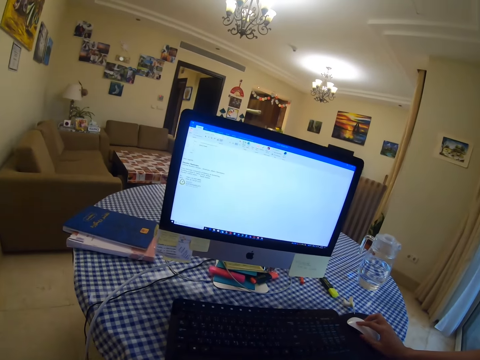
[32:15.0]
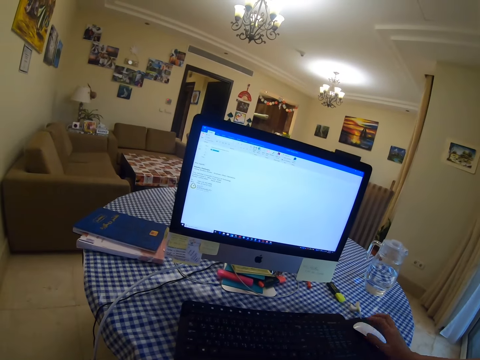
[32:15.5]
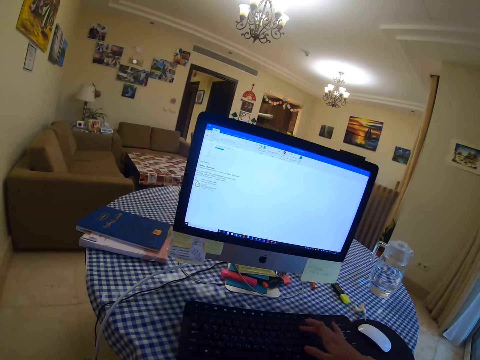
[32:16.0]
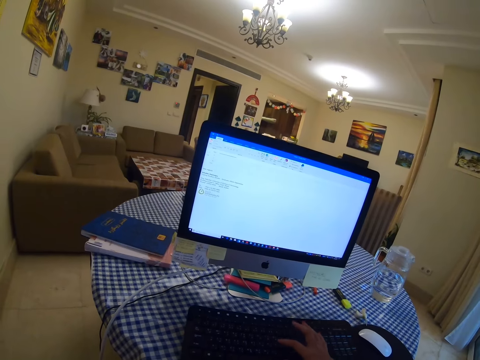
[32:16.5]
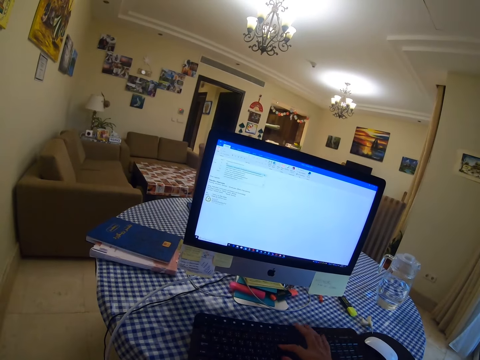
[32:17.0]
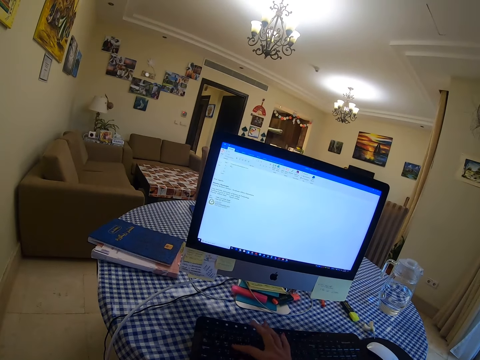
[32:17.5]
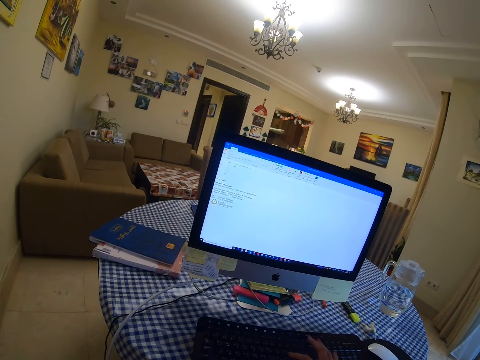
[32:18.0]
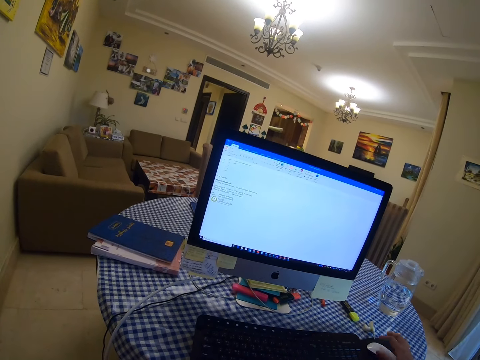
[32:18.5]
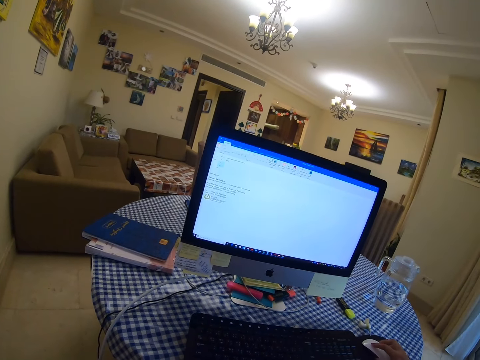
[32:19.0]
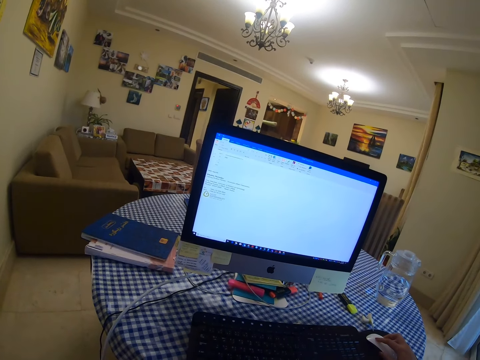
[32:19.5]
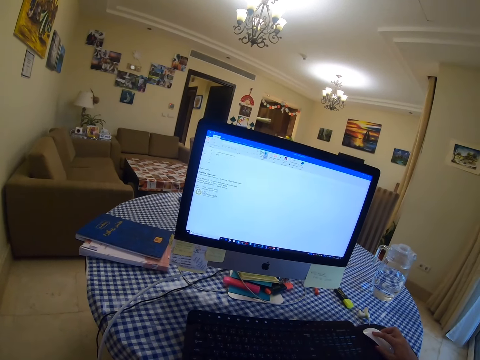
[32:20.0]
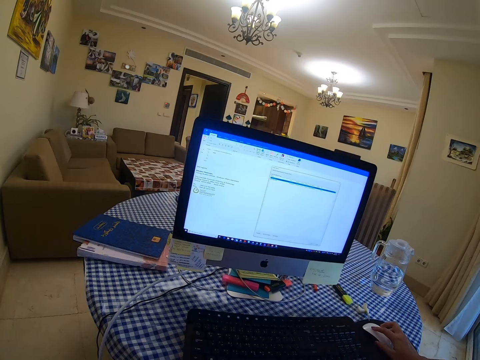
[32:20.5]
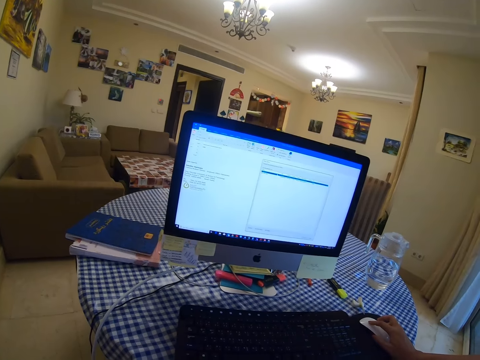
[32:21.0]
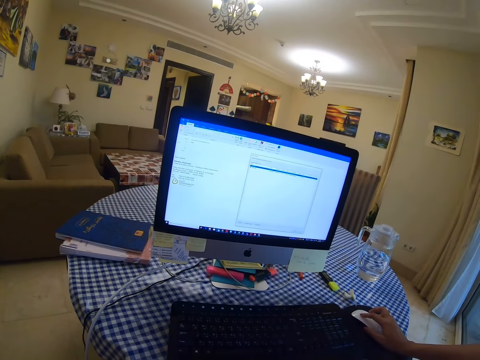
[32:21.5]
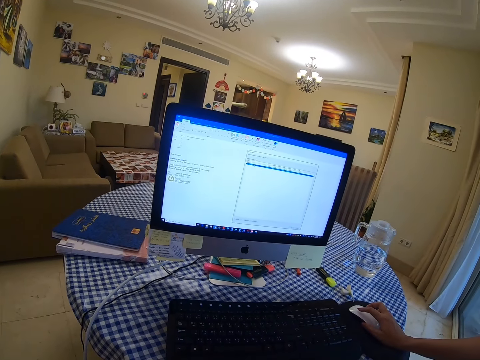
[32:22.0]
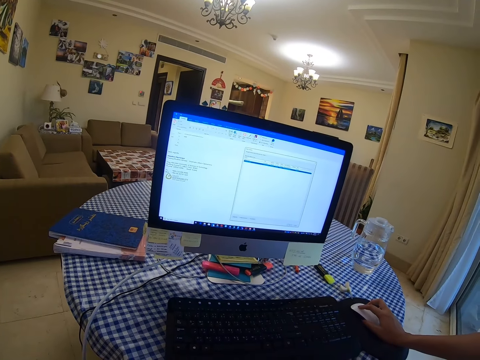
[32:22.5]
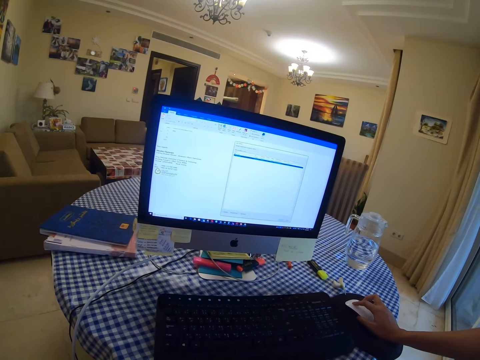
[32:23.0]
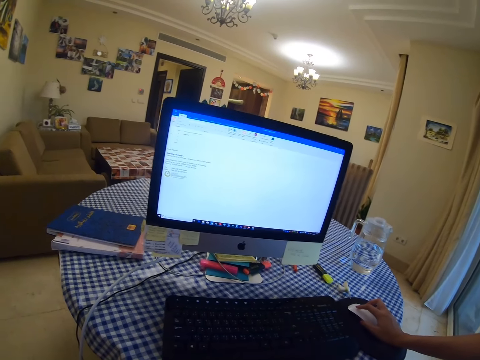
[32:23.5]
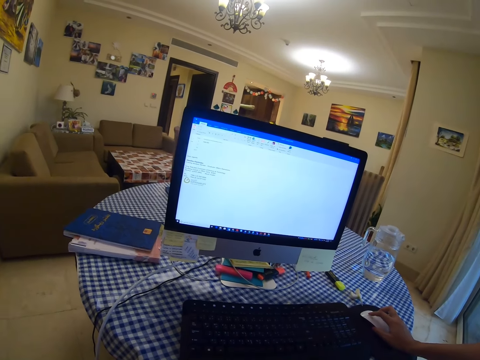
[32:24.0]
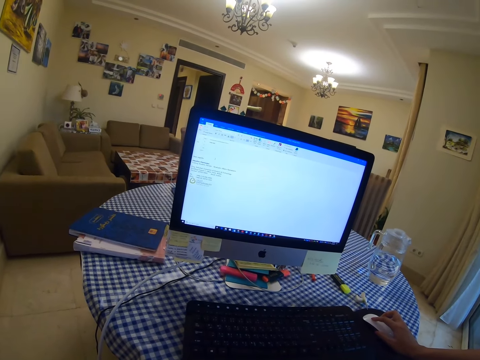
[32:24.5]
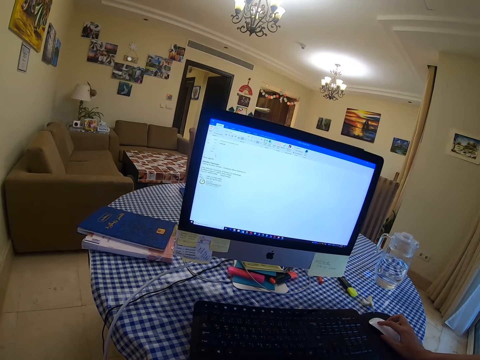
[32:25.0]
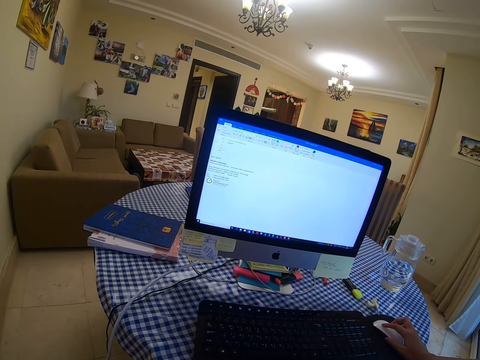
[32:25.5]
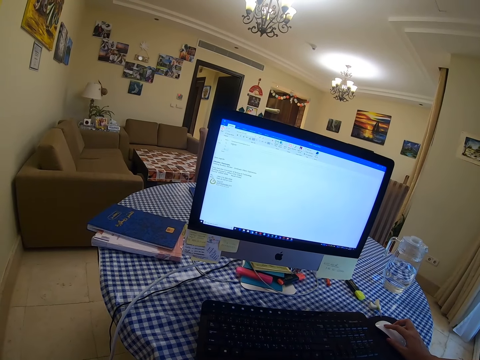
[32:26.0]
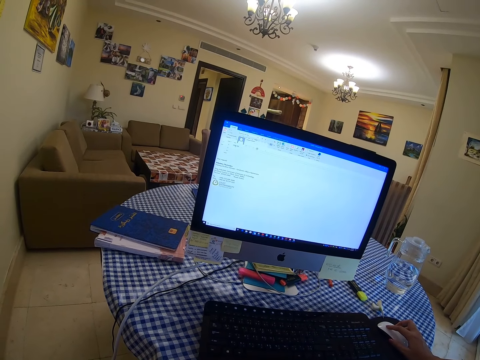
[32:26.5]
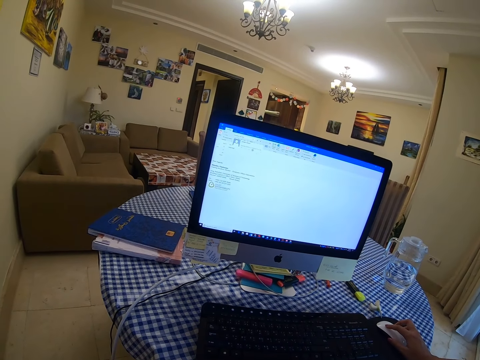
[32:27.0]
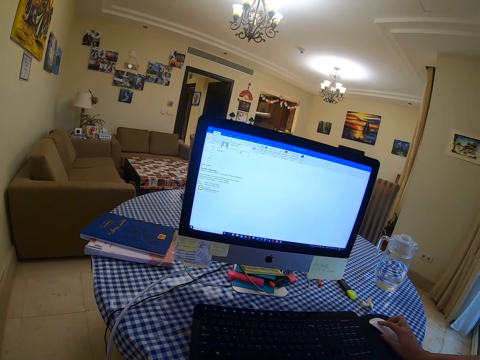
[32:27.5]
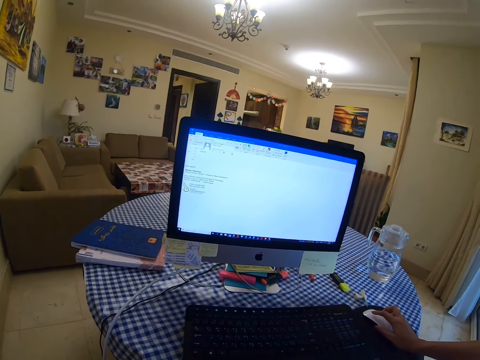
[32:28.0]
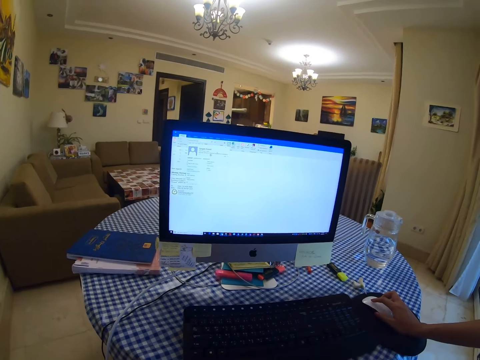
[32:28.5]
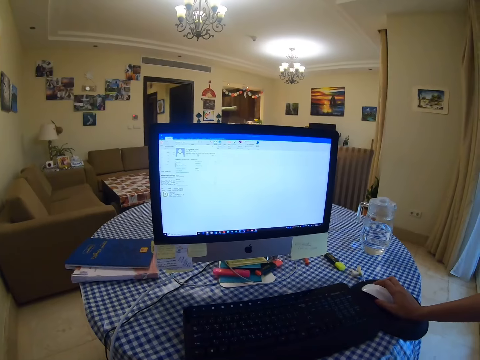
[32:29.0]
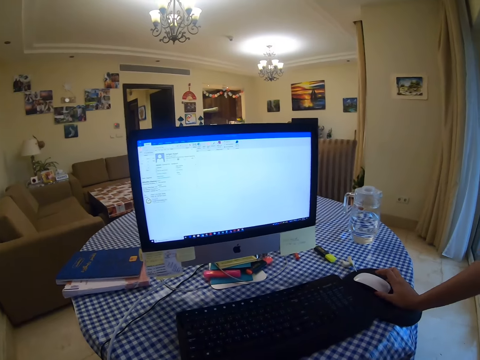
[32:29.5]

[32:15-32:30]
The lady presses on the keyboard, holds the mouse and clicks on the mouse. The lady holds the mouse.

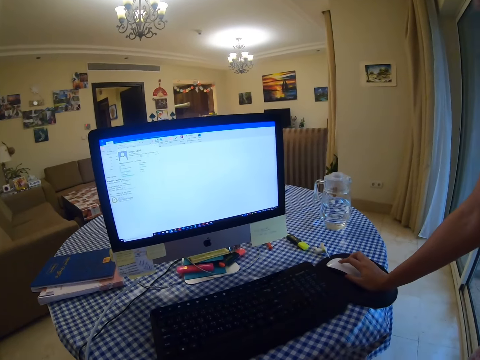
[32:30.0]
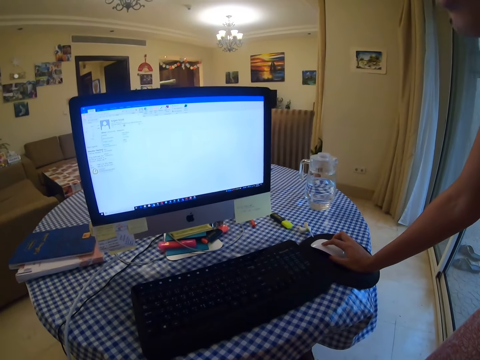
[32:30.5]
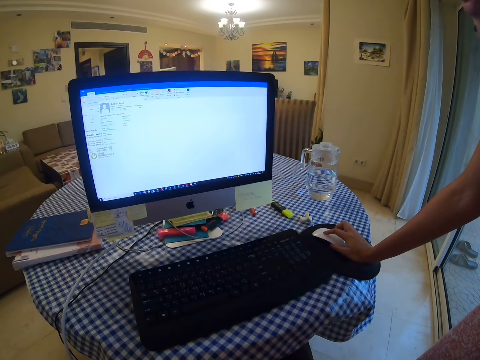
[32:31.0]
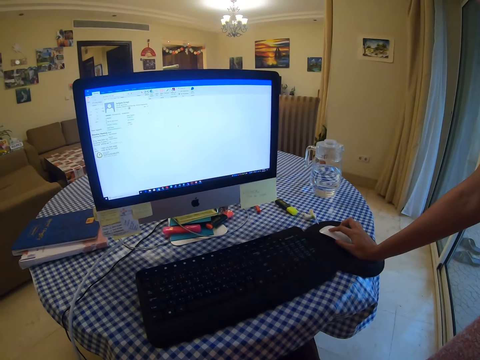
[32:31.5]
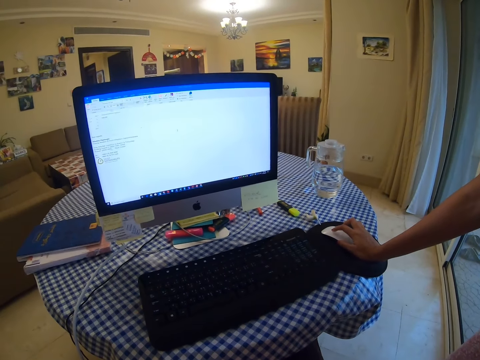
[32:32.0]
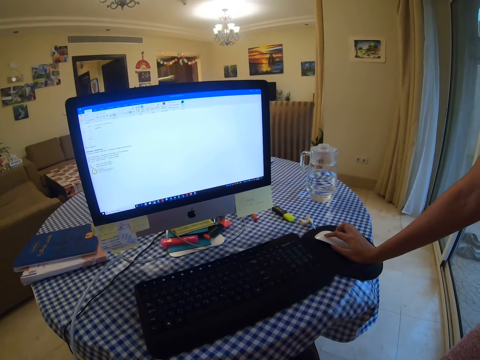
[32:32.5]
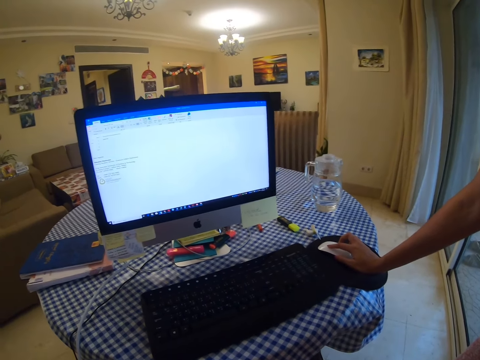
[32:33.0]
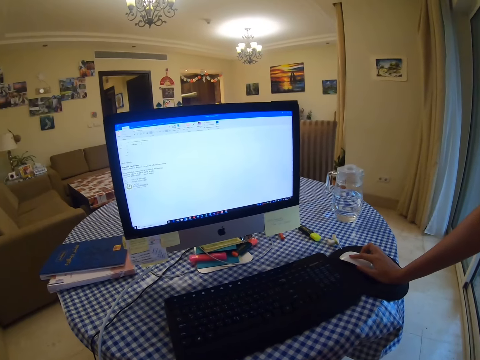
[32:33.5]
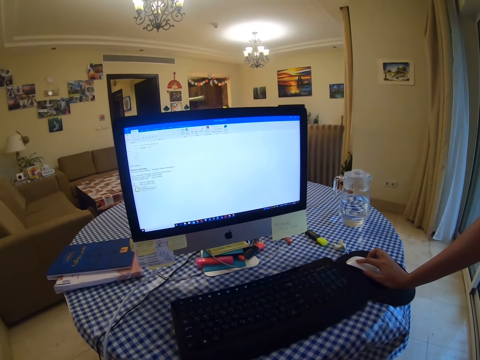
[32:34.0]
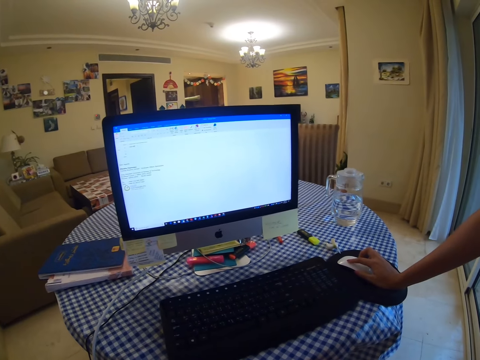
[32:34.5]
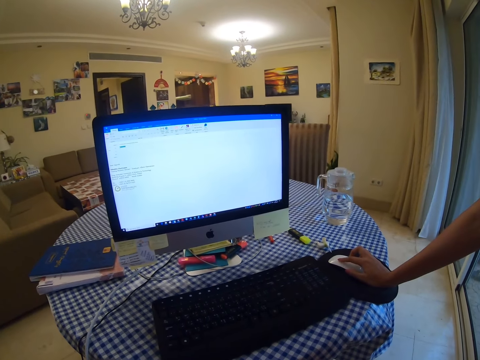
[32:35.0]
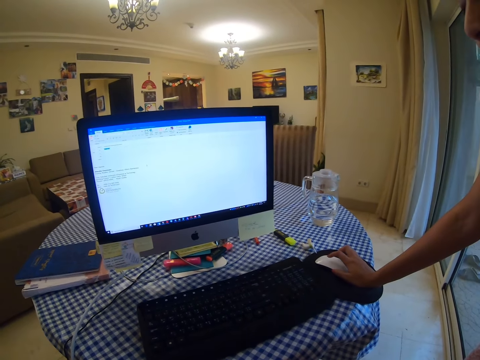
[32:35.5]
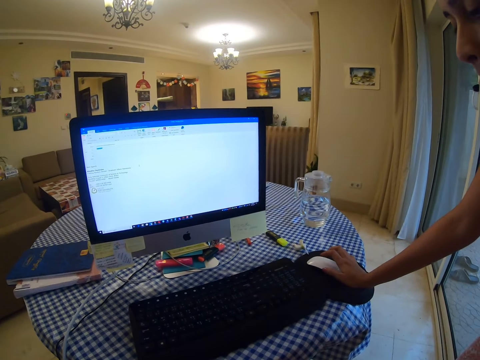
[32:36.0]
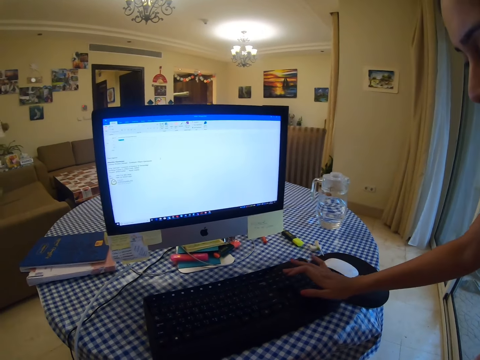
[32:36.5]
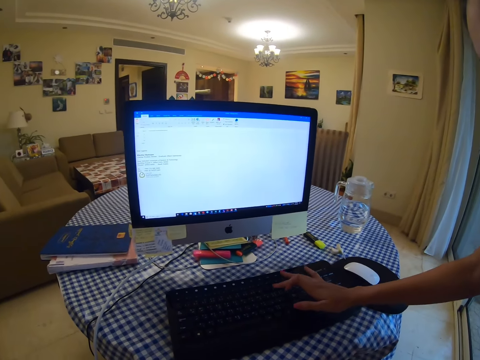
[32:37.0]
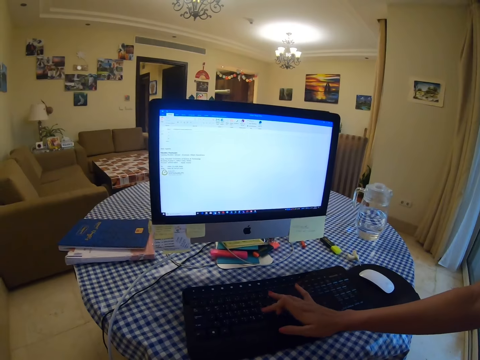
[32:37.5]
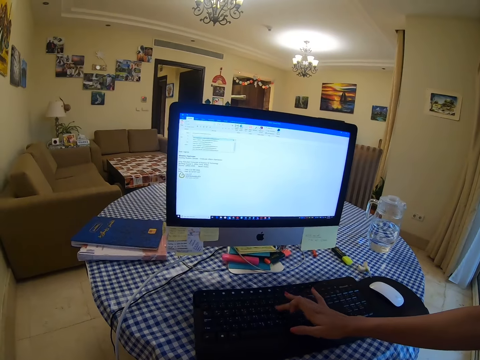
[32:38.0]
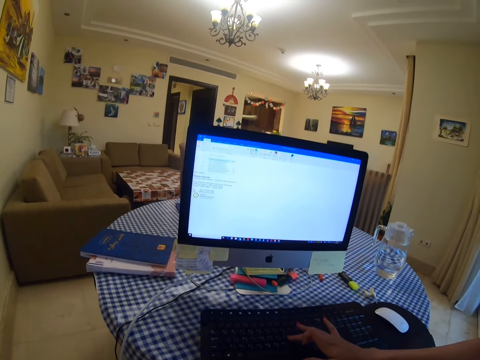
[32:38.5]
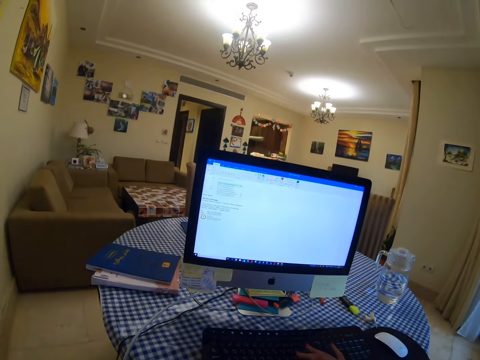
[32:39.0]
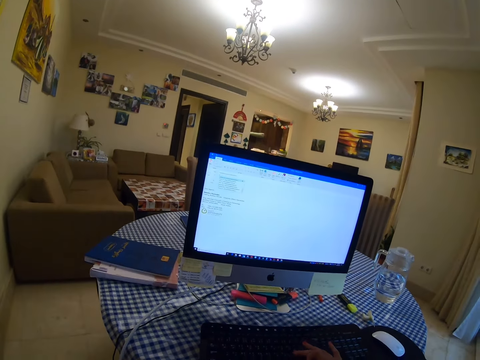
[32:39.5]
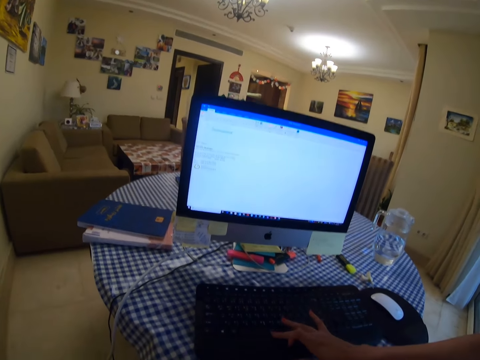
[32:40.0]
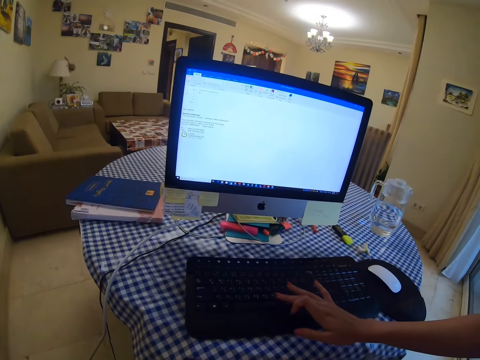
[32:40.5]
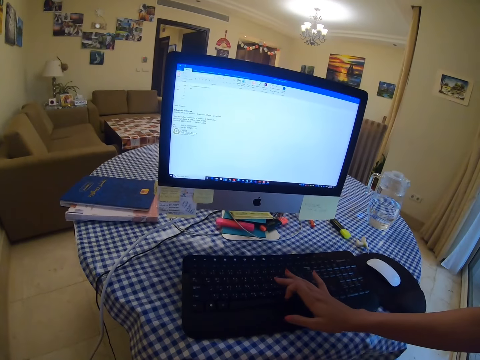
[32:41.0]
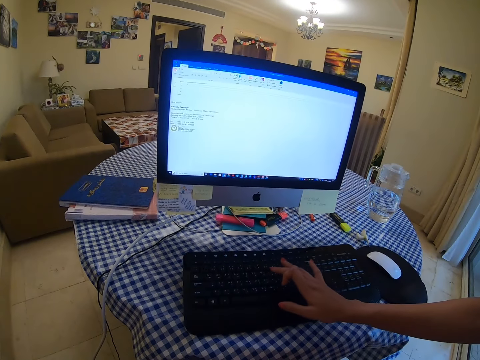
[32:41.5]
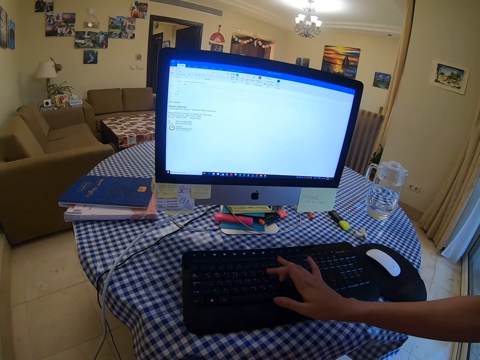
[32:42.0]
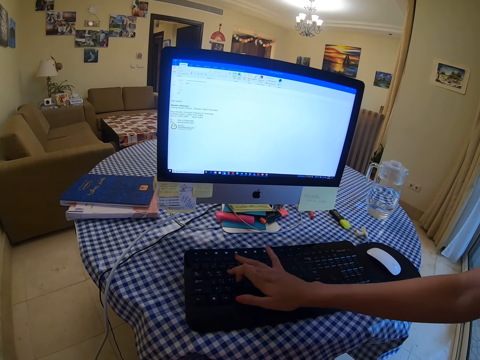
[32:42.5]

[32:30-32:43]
The camera wearer looks at the machine. The lady types on the keyboard.
